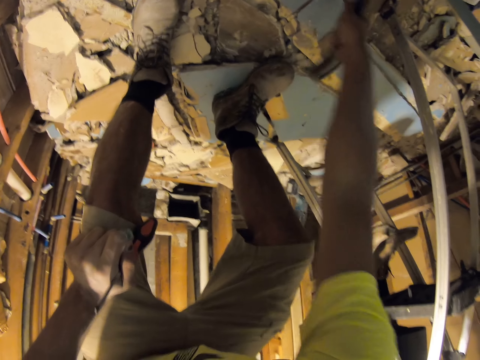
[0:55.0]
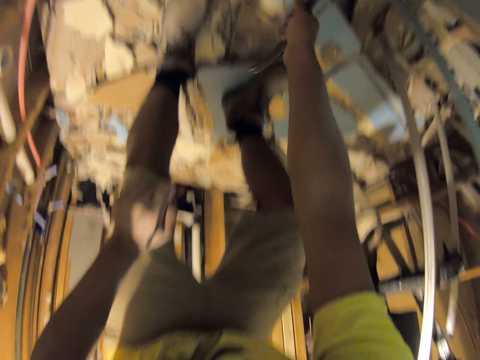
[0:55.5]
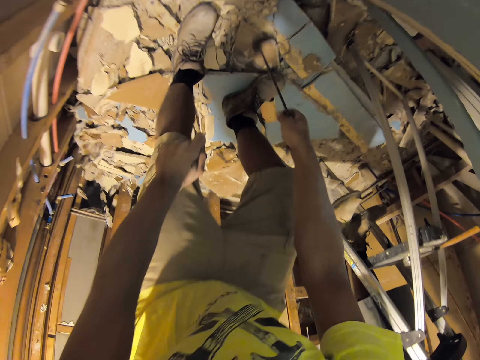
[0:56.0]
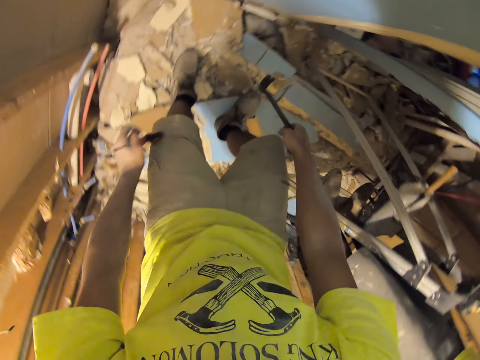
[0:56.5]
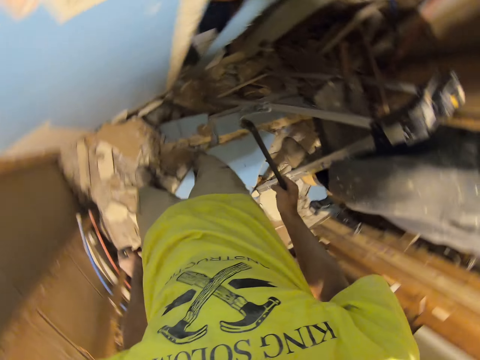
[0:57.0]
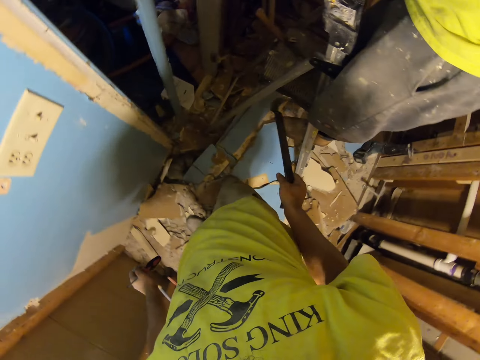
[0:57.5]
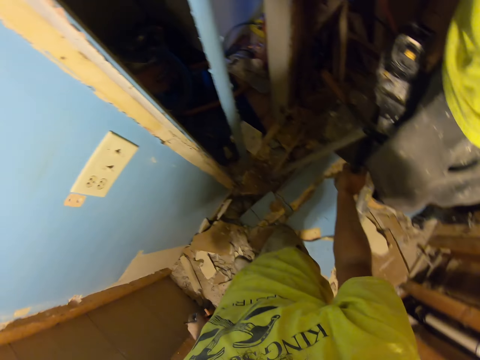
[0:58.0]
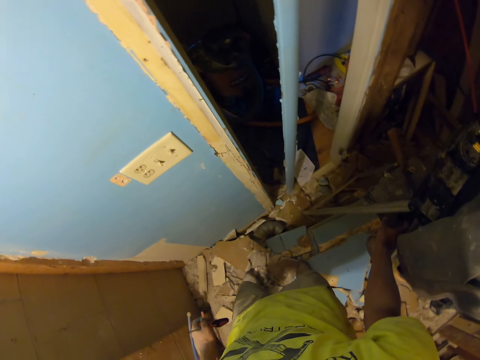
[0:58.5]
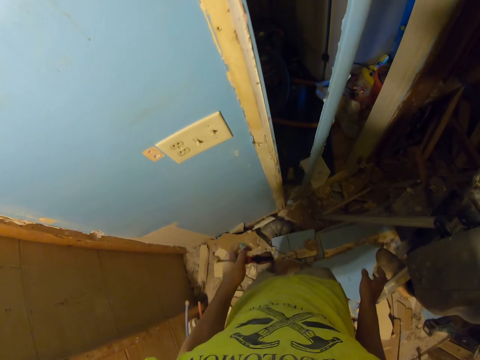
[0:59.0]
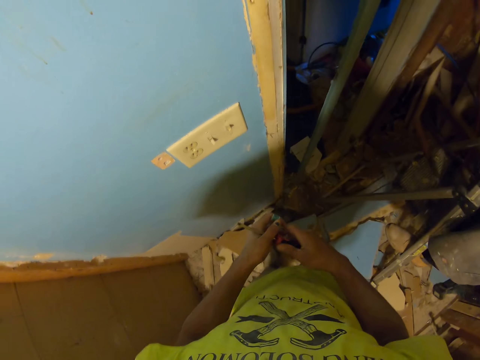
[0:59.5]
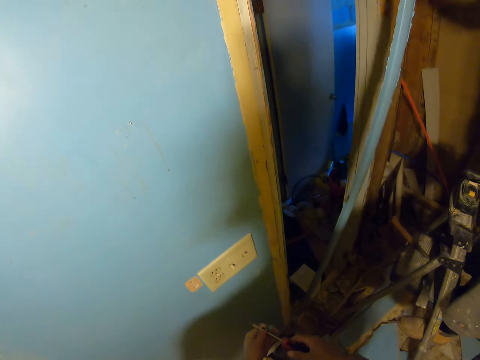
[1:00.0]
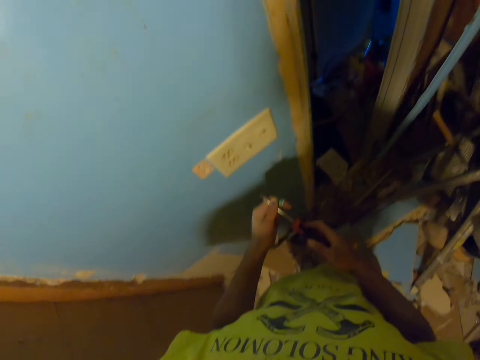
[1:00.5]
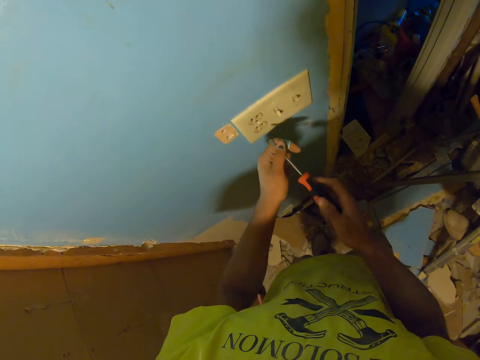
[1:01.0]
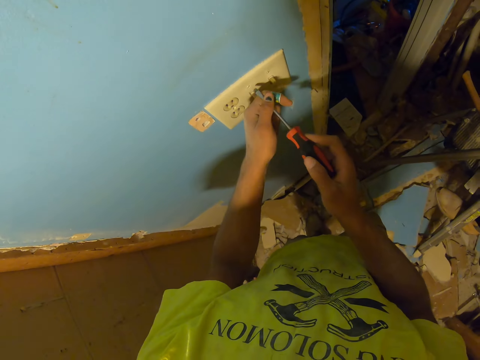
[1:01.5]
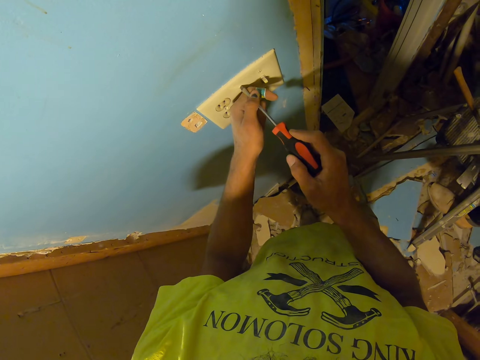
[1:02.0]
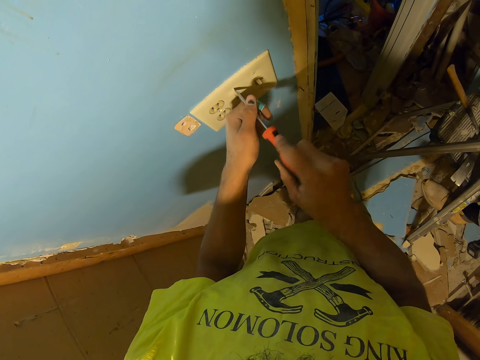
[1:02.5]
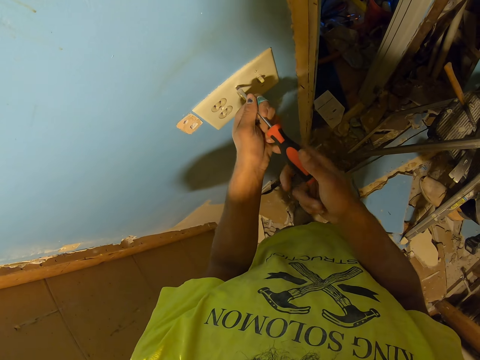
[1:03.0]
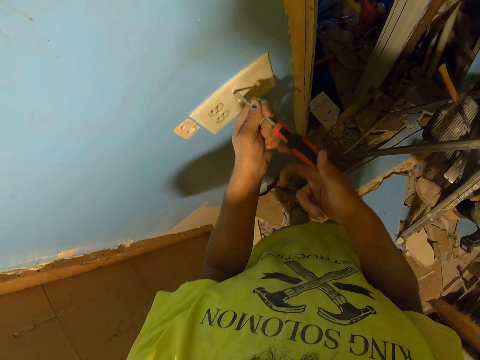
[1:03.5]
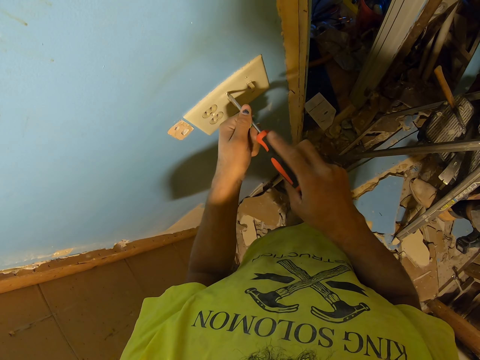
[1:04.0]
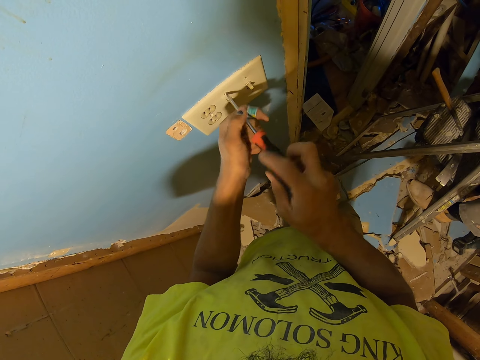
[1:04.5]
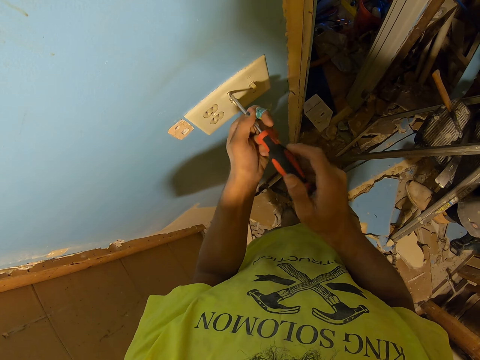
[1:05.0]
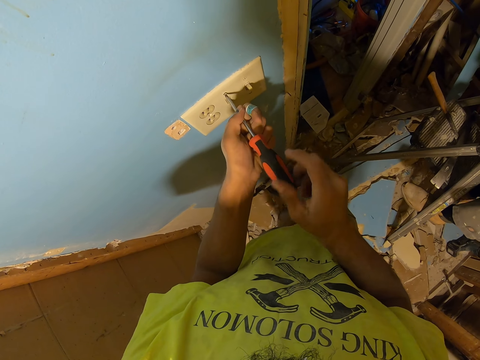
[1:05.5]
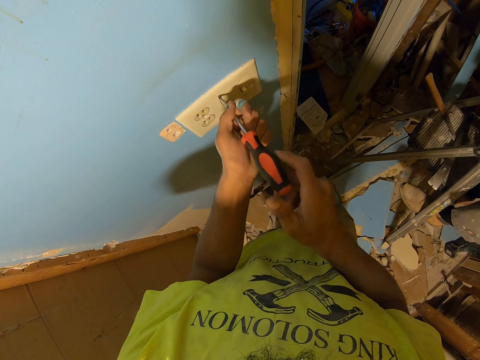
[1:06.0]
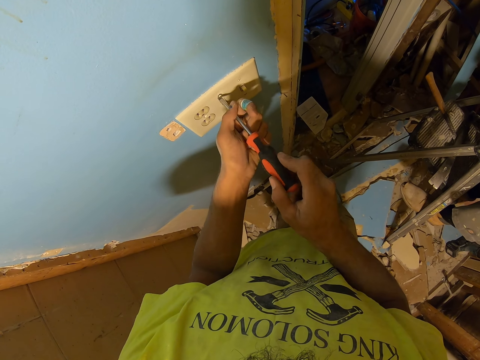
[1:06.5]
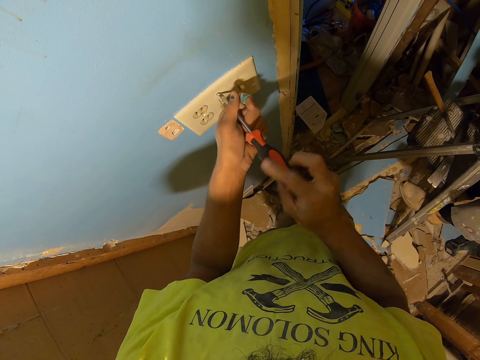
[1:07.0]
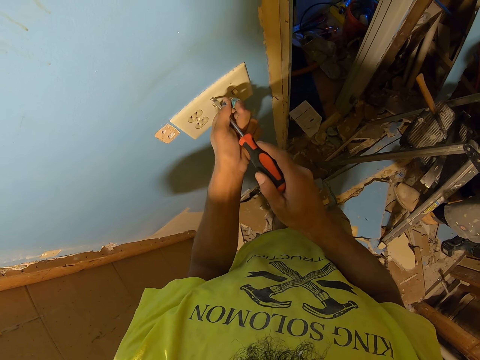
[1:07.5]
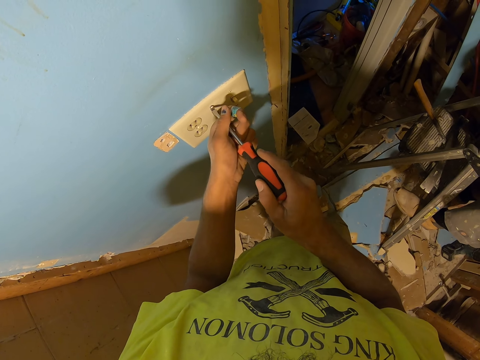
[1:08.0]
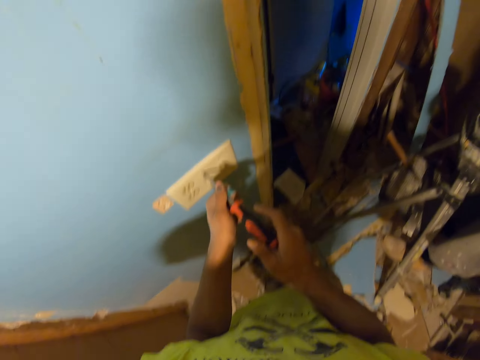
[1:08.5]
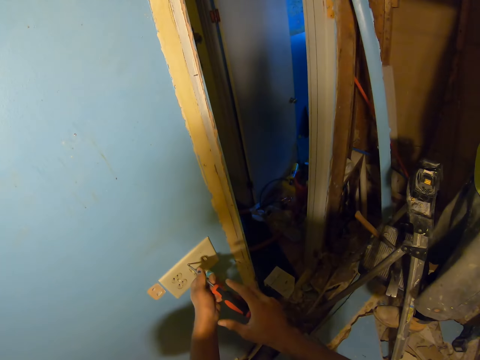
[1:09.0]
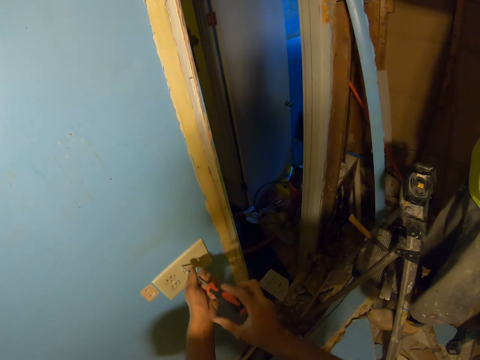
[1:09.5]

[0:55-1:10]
The camera wearer turns around the room. They put the crow bar on the workbench. They unscrew the socket using a screwdriver.

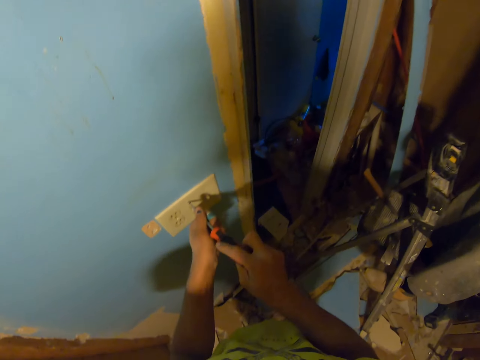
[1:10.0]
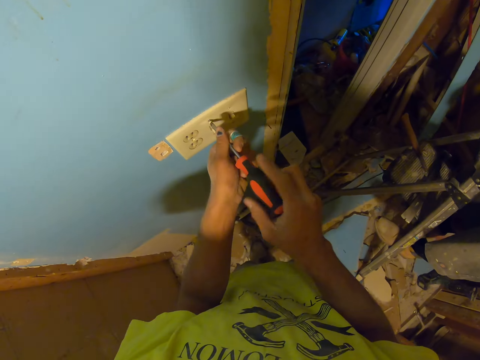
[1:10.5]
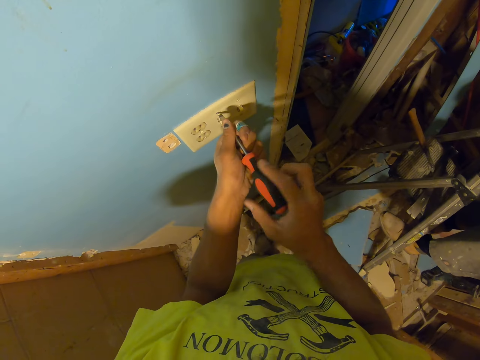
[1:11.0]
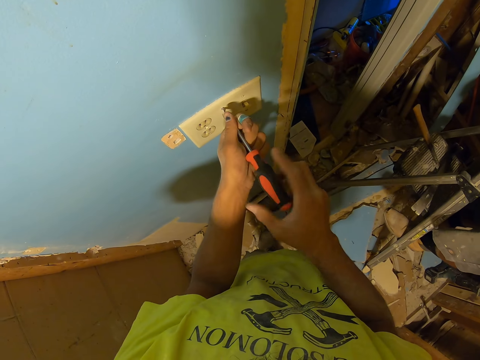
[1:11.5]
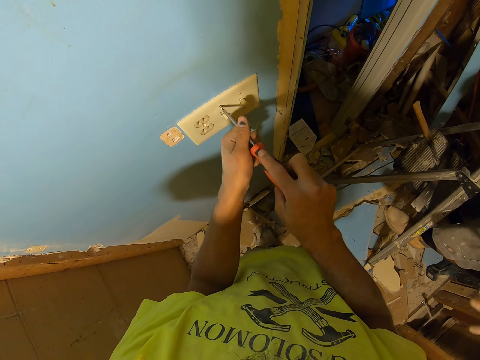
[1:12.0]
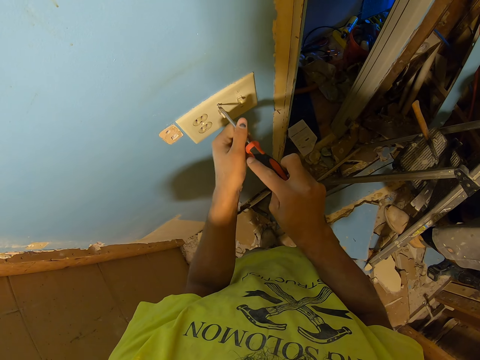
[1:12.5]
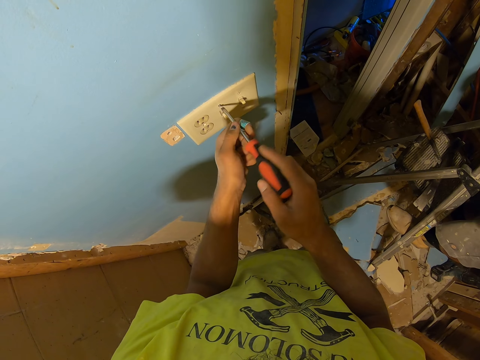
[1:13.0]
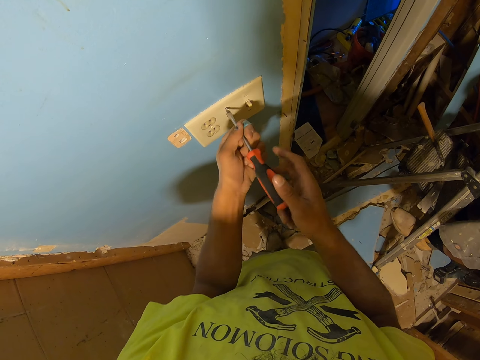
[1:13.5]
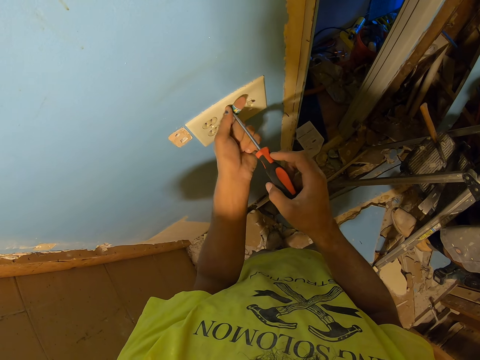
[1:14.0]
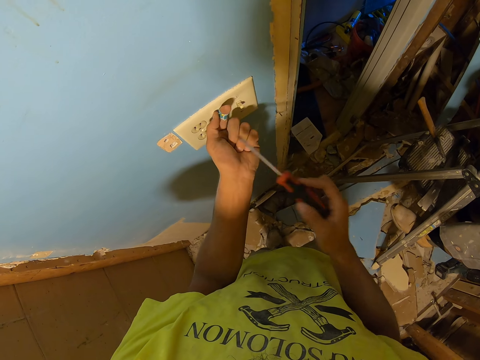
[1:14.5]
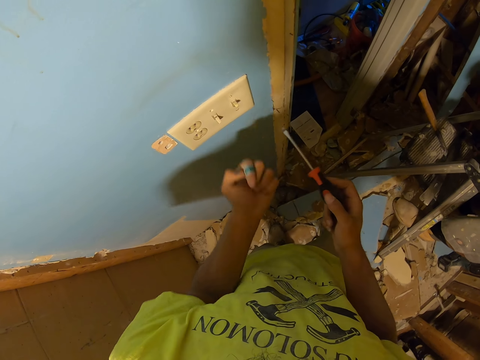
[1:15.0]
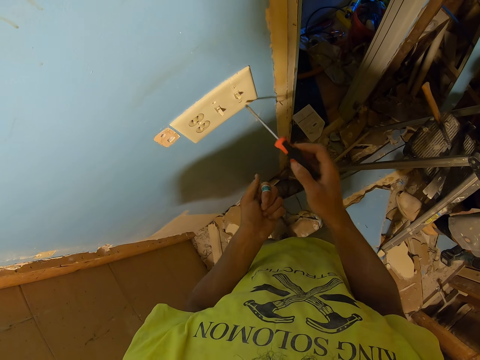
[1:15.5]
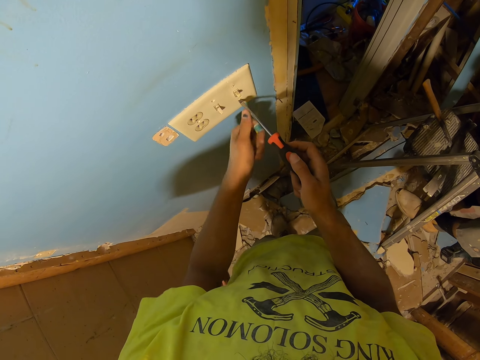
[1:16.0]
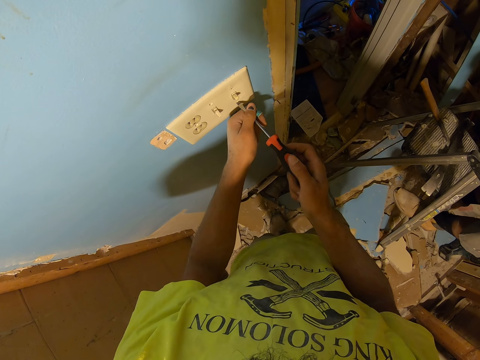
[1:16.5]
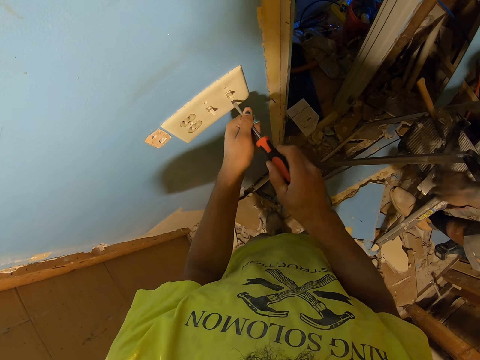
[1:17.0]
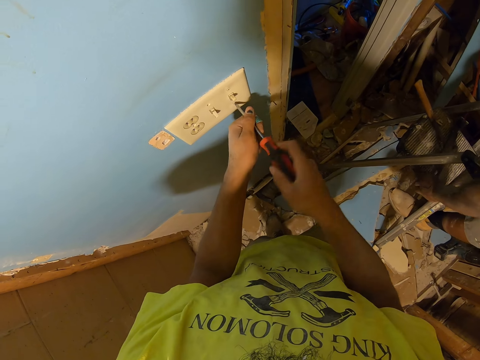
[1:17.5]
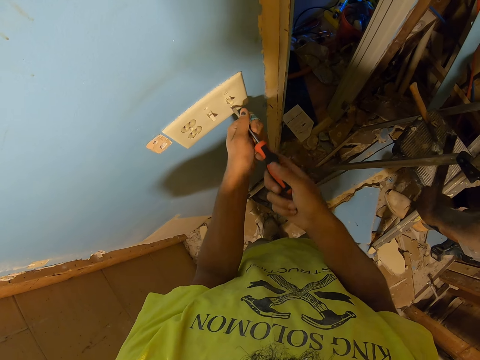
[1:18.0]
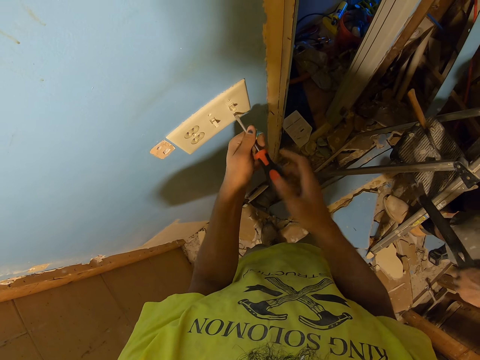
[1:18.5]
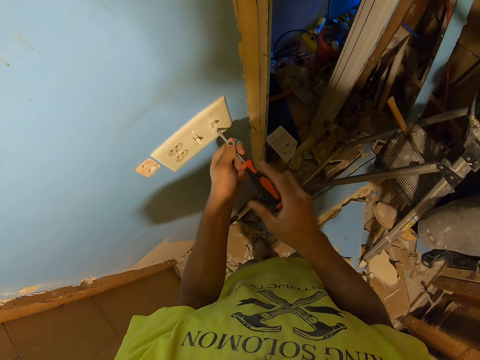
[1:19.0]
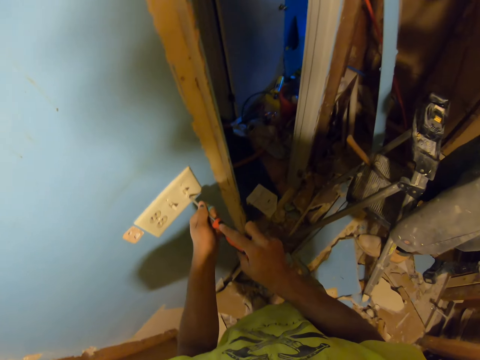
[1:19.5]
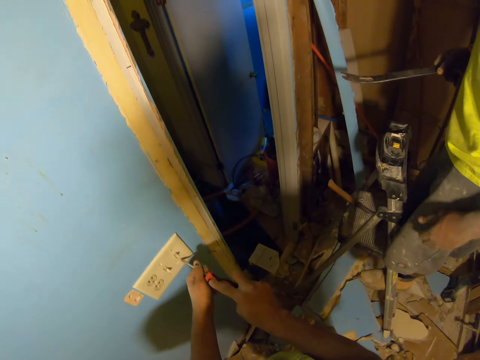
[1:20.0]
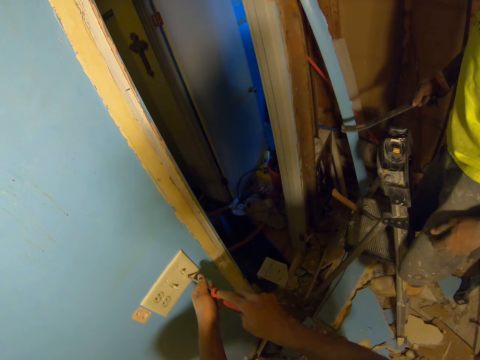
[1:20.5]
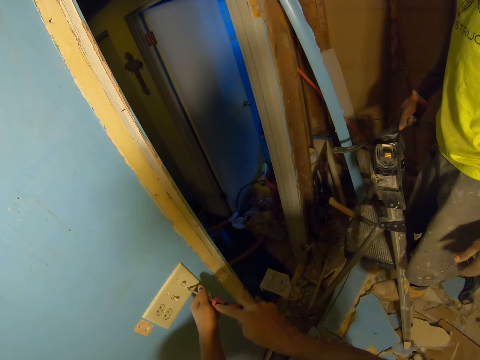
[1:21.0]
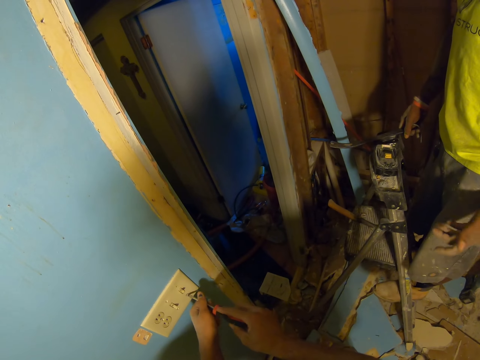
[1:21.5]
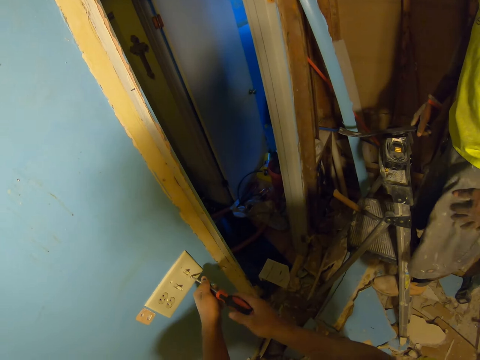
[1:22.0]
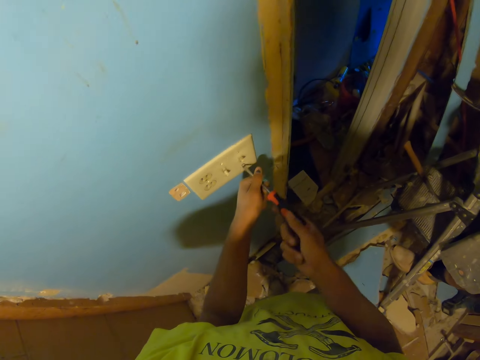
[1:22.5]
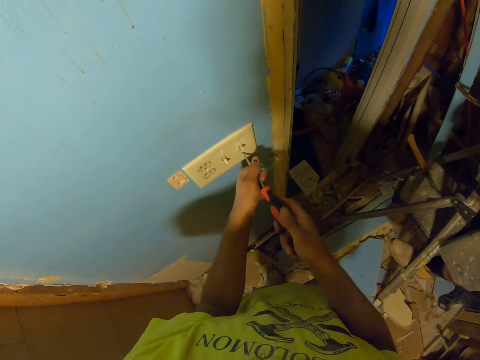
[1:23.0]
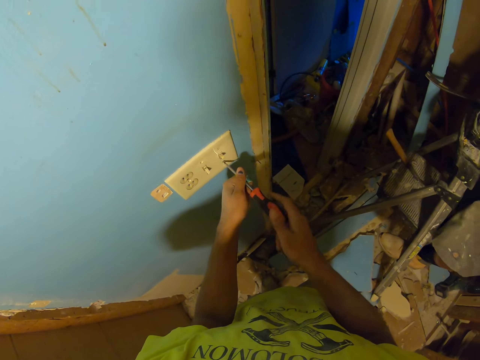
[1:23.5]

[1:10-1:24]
The camera wearer removes the screw. They loosen the screw. A man picks up the crow bar. The camera wearer loosens the screw.
